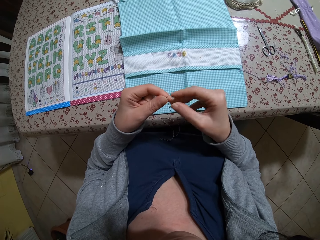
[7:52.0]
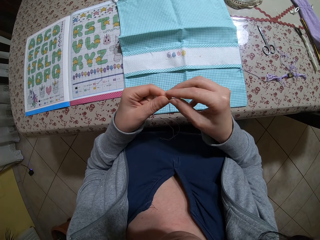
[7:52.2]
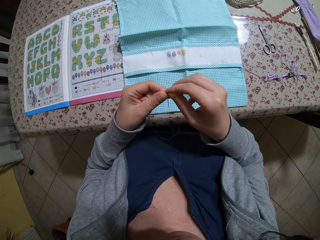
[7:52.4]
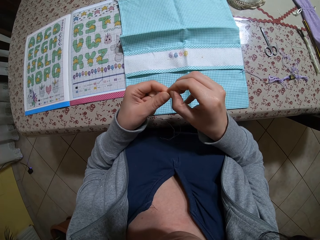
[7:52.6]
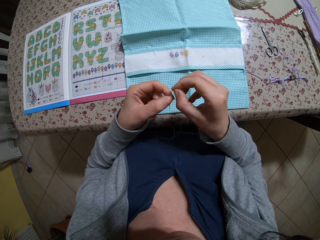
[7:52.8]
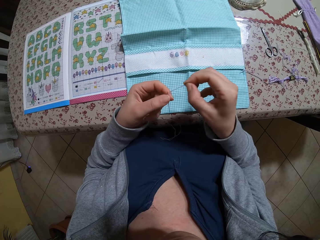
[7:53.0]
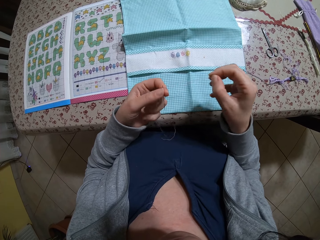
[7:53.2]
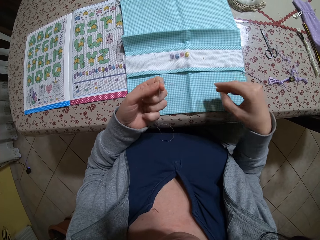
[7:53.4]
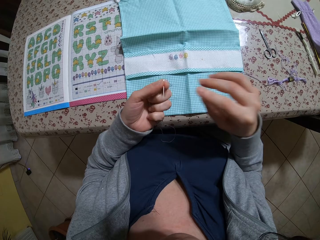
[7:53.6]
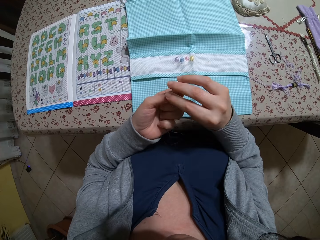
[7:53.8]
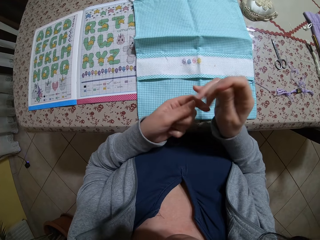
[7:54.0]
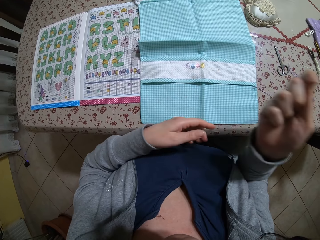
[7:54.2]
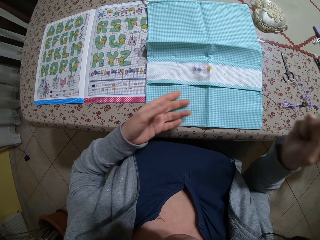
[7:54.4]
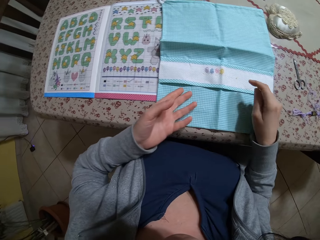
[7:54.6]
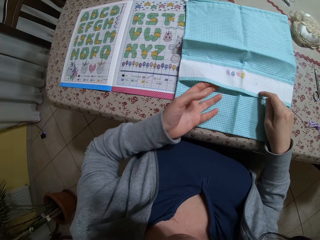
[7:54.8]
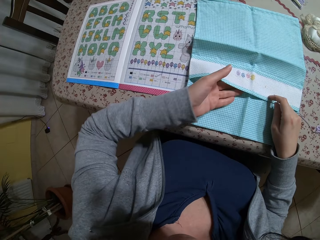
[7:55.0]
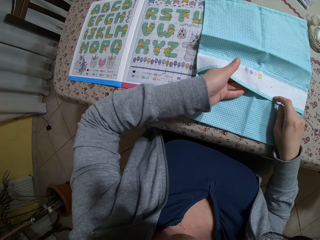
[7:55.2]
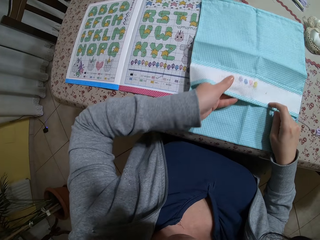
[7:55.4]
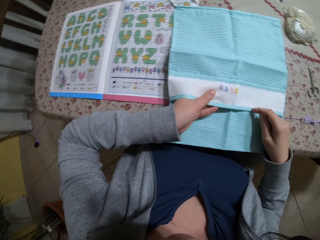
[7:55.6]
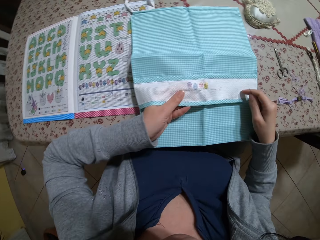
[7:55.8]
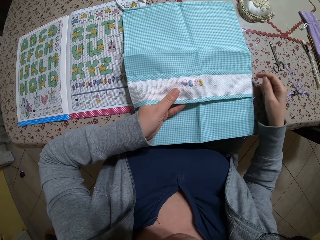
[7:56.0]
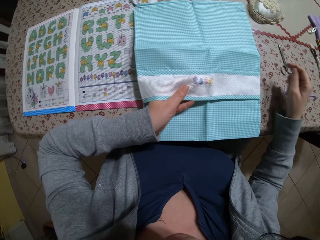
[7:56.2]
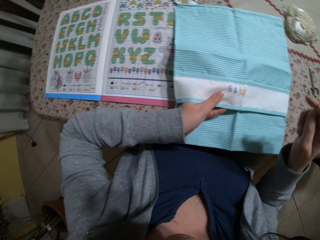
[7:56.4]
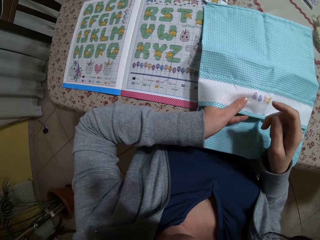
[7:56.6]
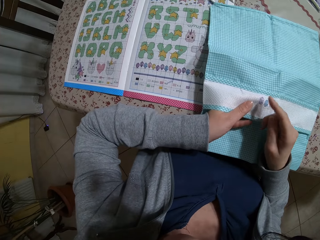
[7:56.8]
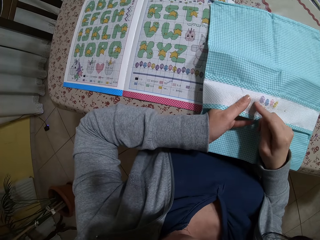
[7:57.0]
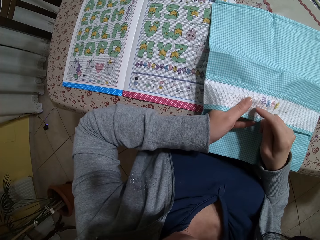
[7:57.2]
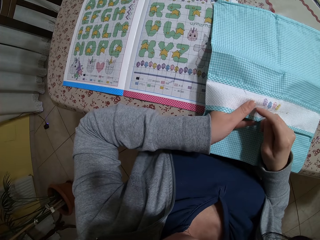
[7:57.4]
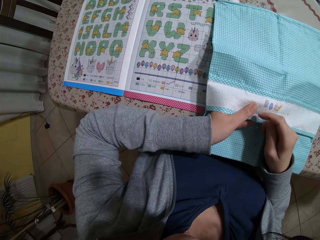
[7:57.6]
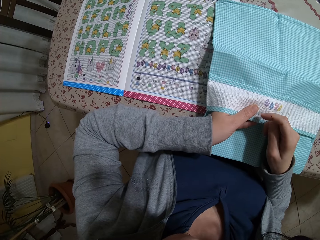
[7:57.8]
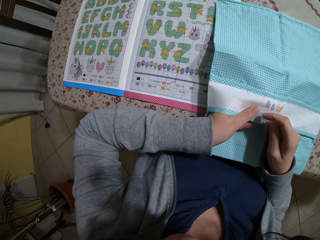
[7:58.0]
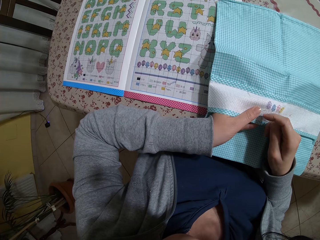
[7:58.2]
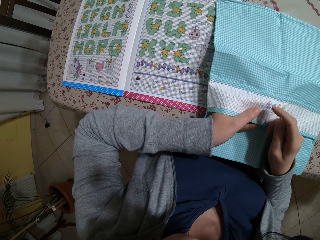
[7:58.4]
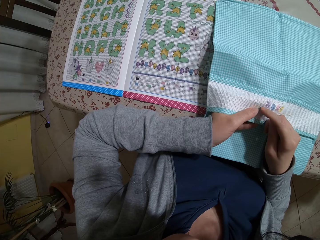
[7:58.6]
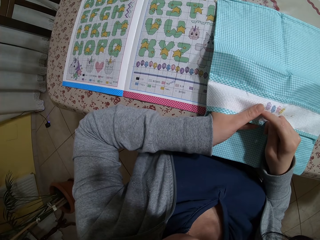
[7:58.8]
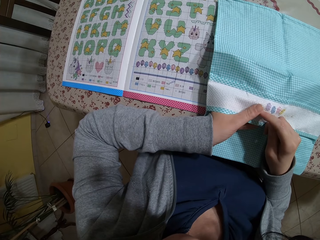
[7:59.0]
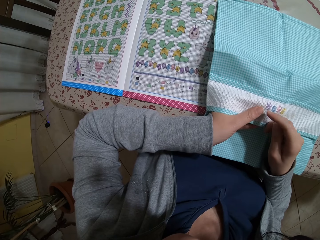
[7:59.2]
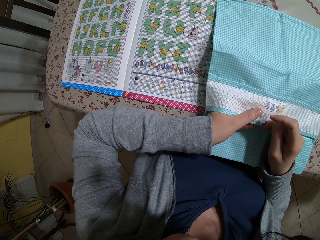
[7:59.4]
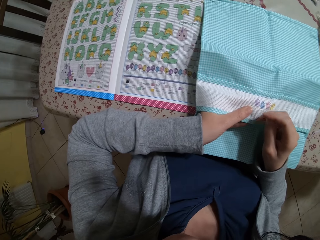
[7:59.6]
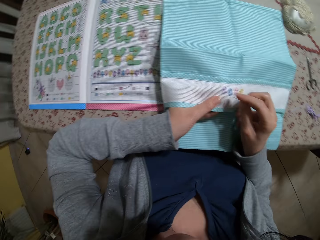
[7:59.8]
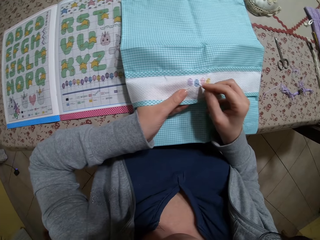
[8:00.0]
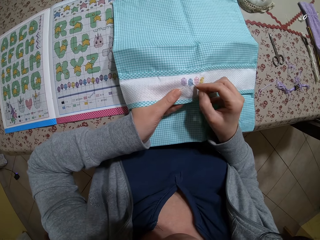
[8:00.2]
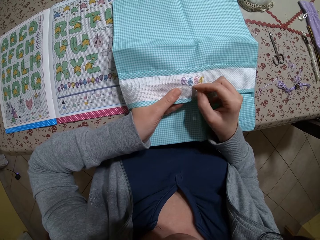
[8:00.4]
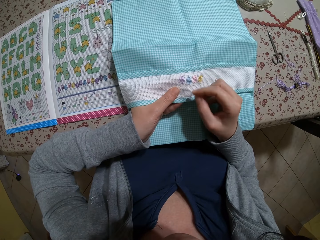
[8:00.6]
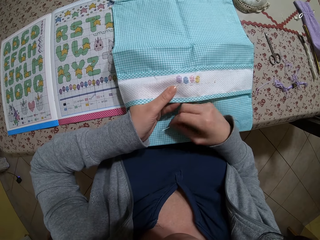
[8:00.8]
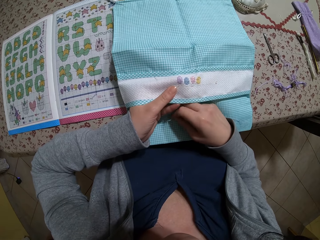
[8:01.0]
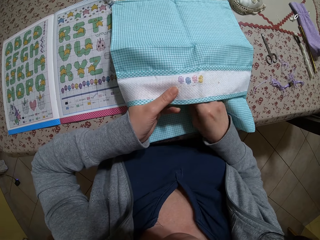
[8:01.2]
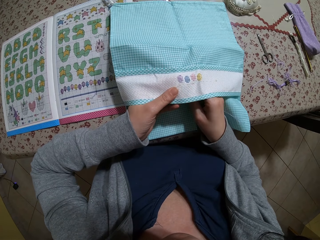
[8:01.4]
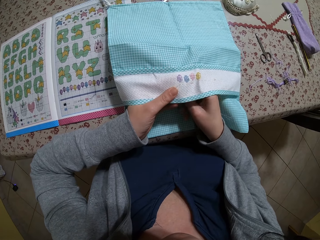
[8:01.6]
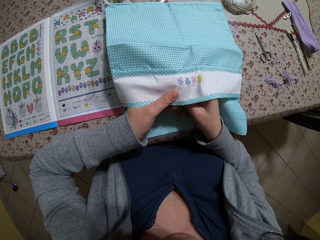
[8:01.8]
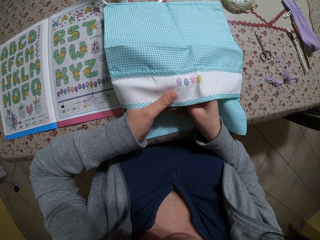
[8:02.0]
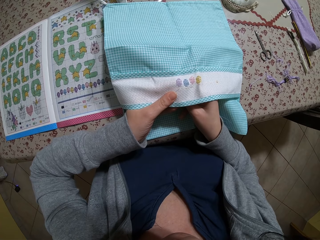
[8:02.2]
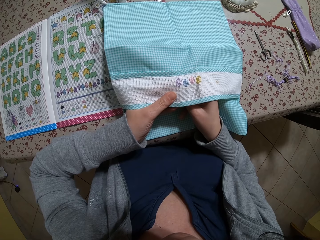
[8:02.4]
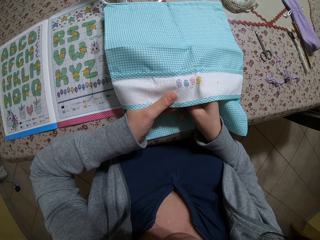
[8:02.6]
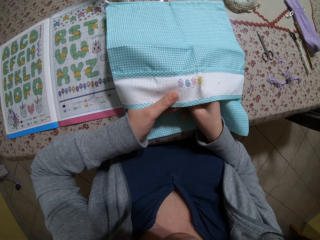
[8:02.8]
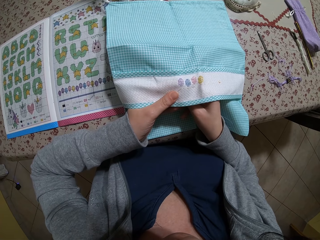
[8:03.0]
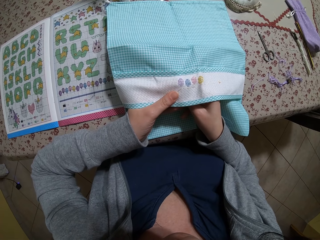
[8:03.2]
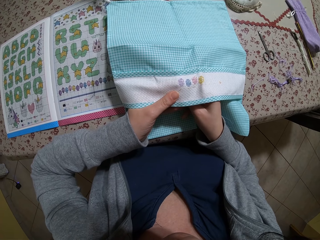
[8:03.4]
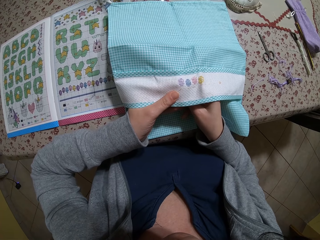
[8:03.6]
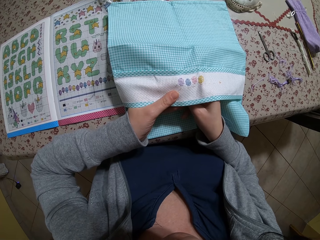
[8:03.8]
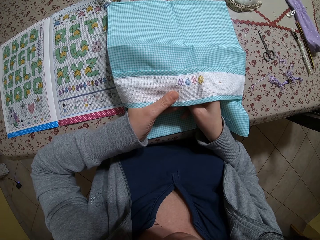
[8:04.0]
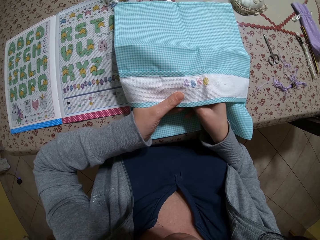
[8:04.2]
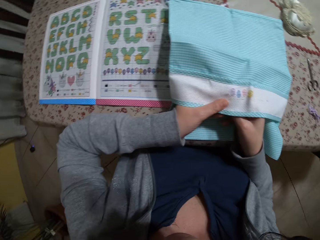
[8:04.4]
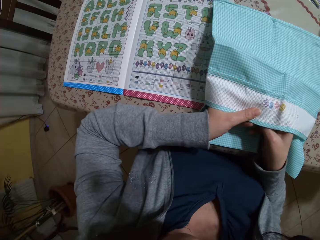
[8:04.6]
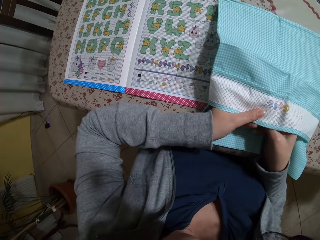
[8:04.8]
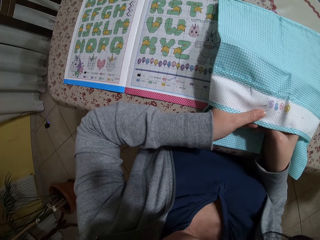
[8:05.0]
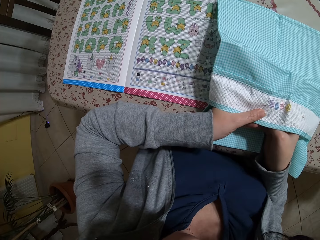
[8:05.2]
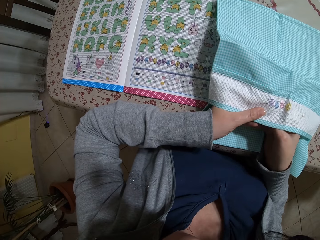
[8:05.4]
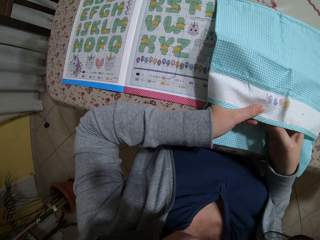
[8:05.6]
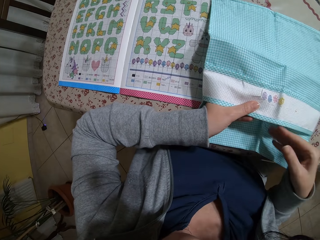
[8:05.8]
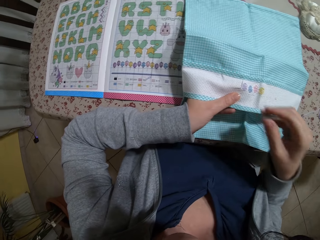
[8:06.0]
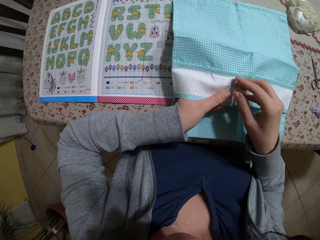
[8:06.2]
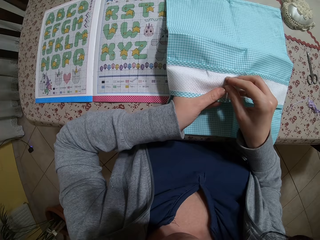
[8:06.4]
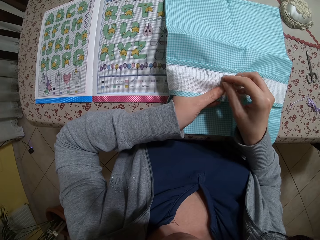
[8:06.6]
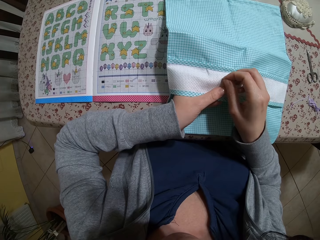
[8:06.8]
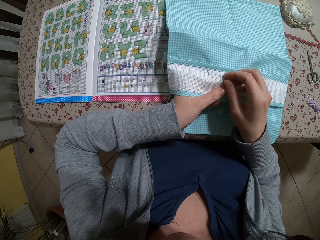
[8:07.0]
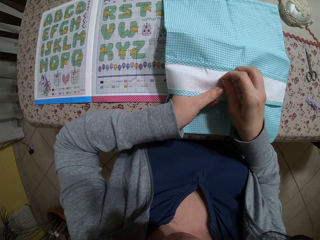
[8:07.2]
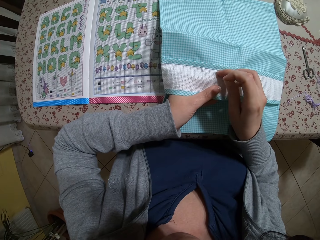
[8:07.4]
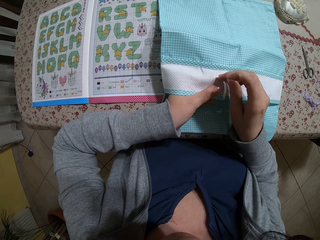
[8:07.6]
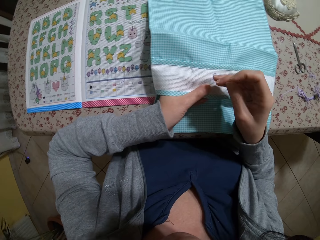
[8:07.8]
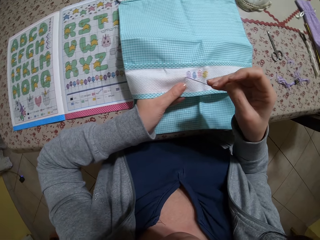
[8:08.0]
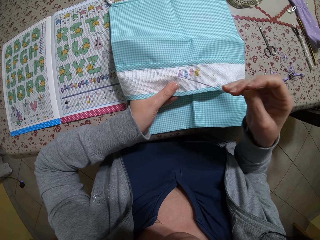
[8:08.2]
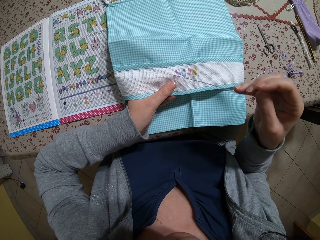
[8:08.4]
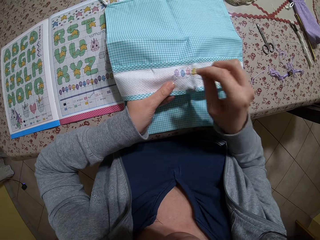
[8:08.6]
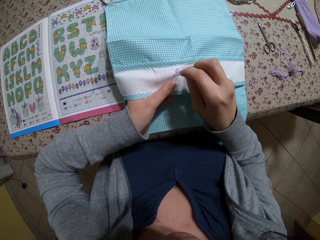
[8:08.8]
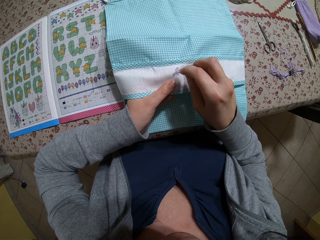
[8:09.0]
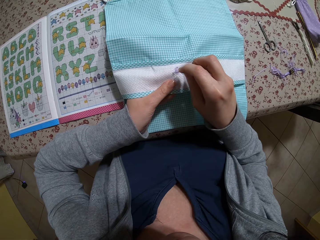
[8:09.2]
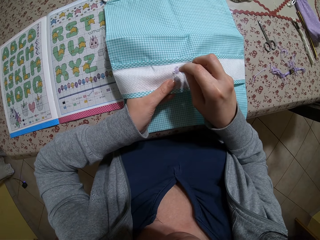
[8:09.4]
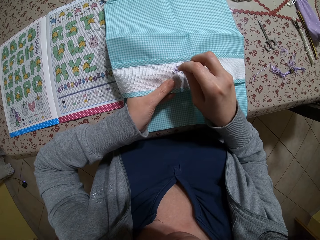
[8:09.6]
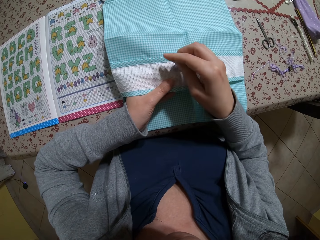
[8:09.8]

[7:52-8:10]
The camera wearer pulls the thread inside the needle. She holds the thread and needle. She holds the thread and needle again. She picks the fabric or piece of cloth from the table with her left hand. She holds the piece of cloth and holds the thread and needle. She sews the fabric with the needle and thread in her right hand.

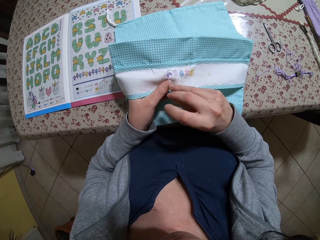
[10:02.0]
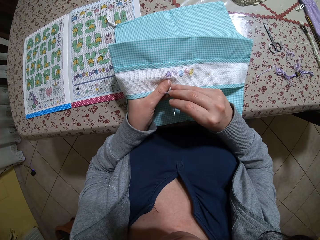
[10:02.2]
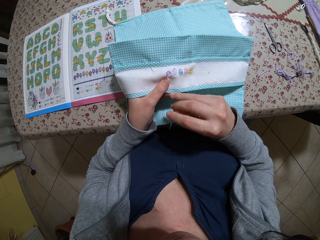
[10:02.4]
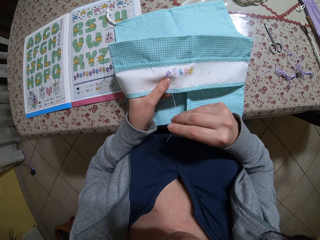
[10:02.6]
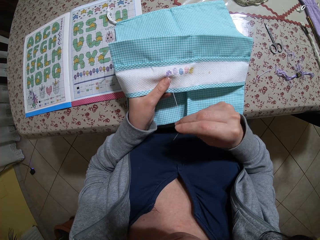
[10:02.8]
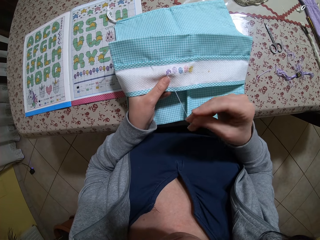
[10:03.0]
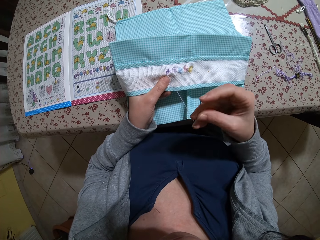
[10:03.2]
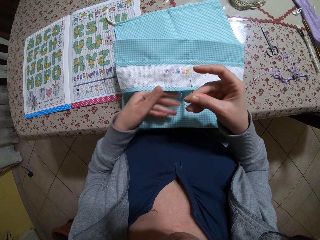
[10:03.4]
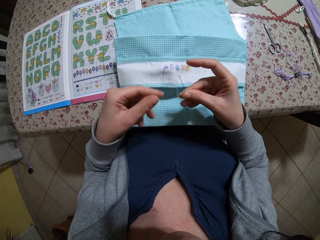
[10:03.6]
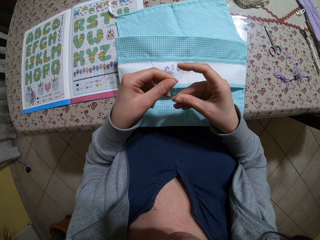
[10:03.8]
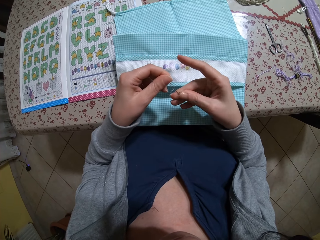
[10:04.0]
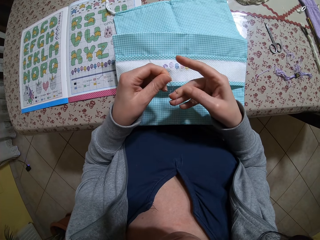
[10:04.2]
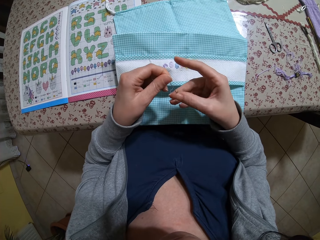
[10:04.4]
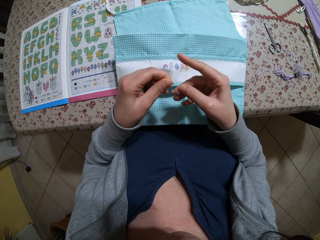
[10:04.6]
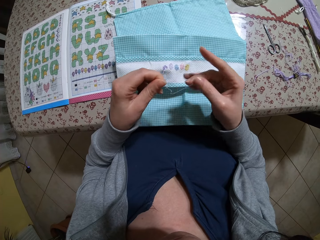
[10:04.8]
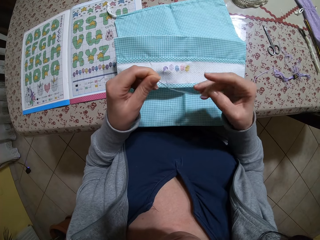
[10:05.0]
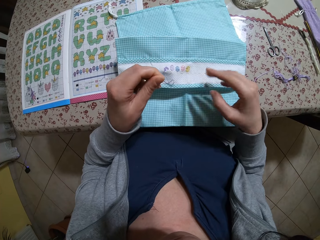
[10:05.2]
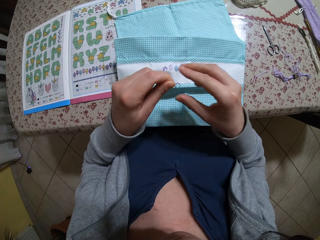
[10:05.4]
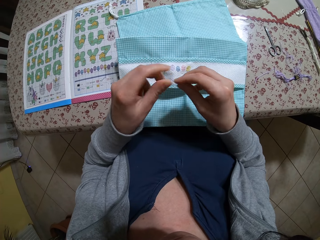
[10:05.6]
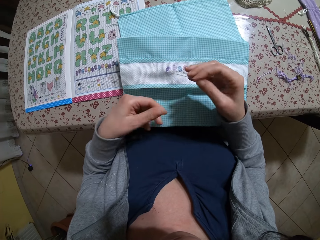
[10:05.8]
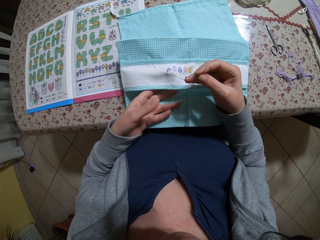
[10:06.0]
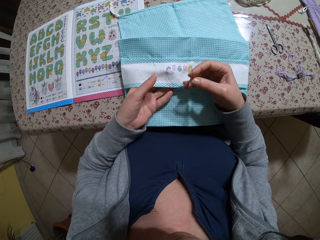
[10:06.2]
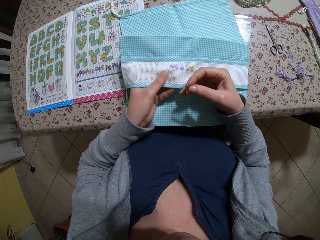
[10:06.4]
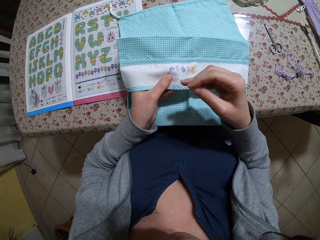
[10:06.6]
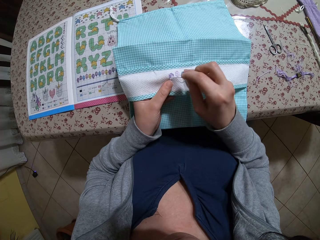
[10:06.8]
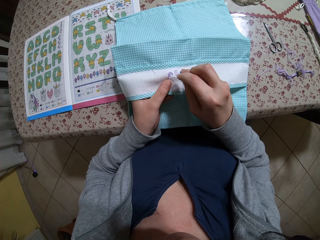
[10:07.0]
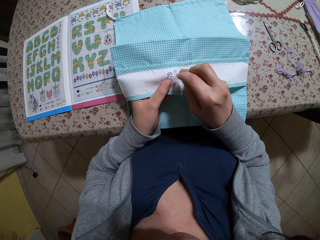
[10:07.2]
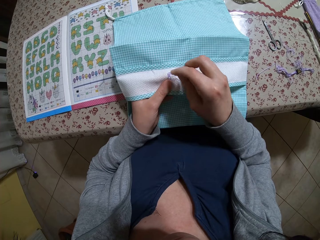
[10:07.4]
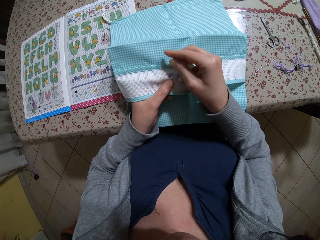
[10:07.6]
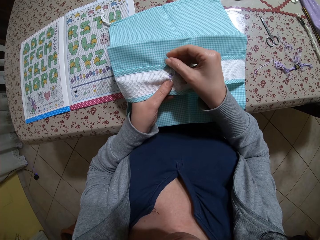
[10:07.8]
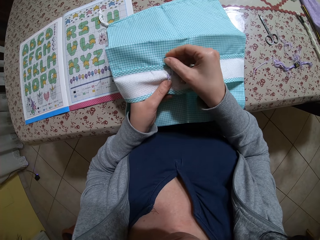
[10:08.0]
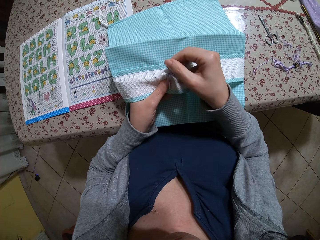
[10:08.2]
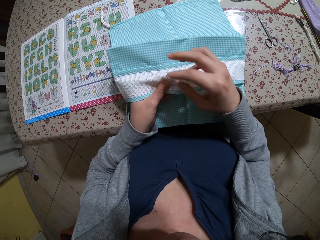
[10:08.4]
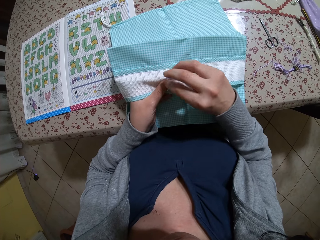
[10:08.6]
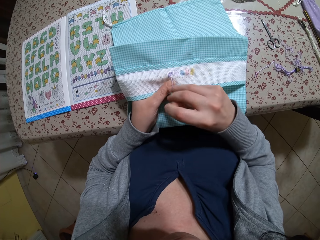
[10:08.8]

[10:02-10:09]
The camera wearer adjusts the needle and thread with both hands. She holds the drawstring bag with her left hand and embroiders the drawstring bag with the needle and thread in her right hand.
